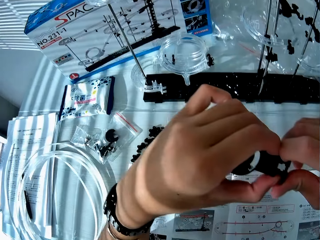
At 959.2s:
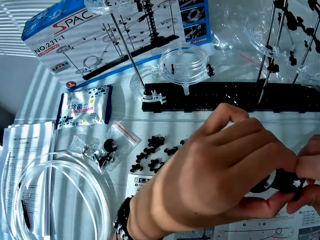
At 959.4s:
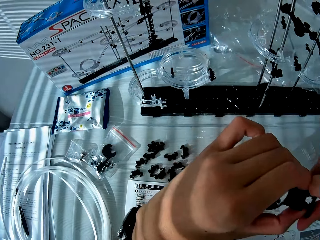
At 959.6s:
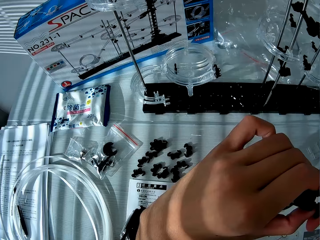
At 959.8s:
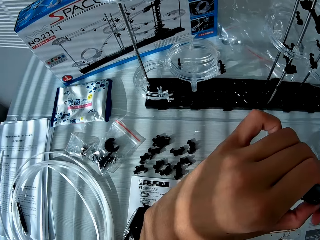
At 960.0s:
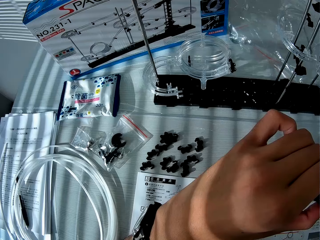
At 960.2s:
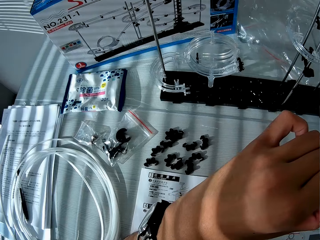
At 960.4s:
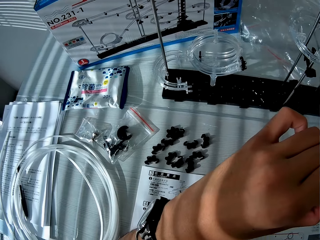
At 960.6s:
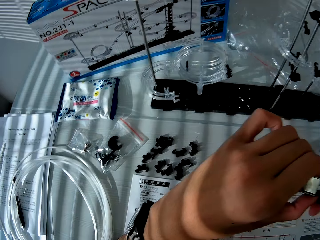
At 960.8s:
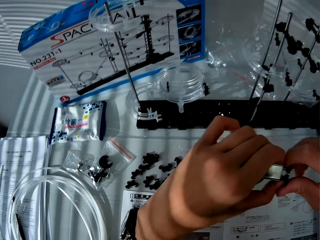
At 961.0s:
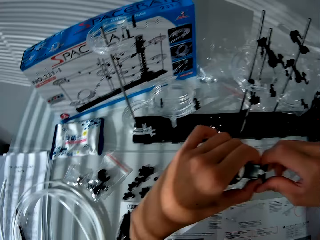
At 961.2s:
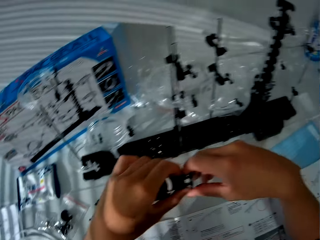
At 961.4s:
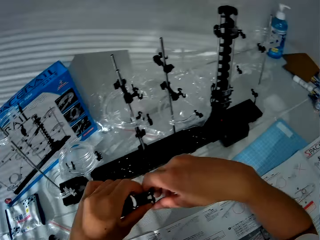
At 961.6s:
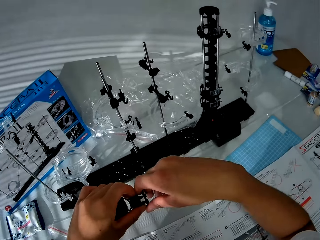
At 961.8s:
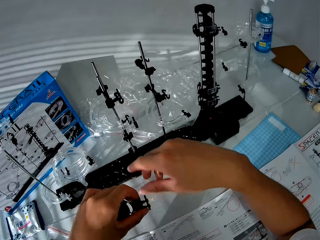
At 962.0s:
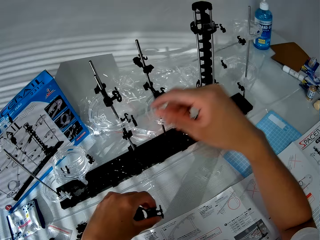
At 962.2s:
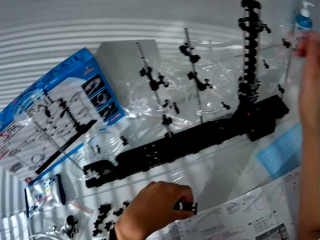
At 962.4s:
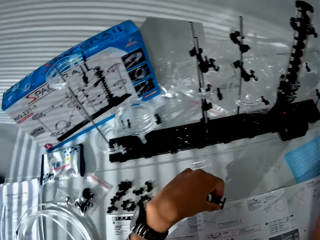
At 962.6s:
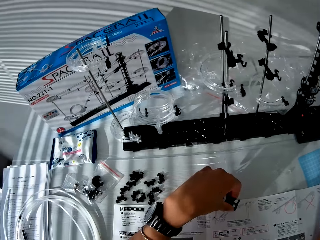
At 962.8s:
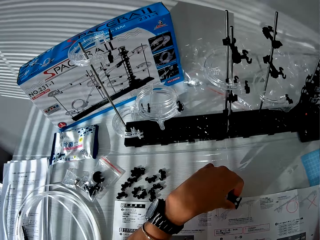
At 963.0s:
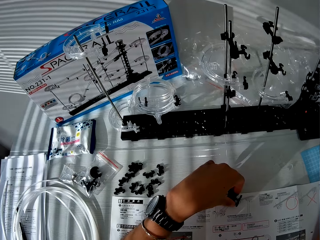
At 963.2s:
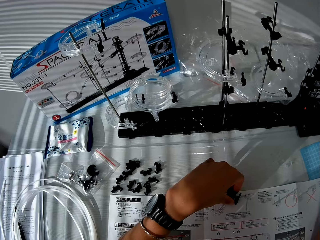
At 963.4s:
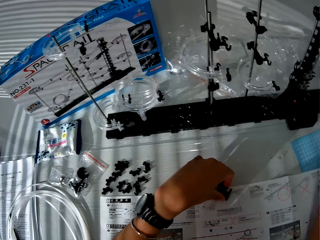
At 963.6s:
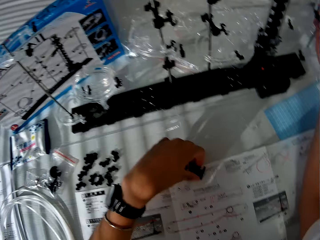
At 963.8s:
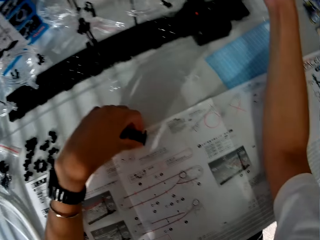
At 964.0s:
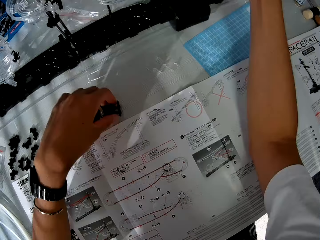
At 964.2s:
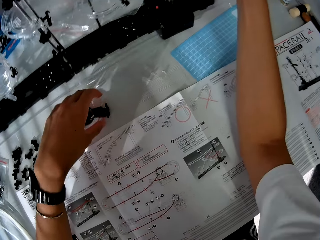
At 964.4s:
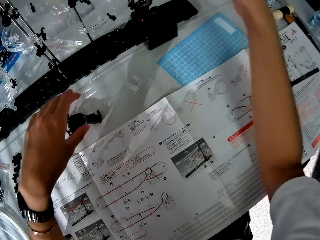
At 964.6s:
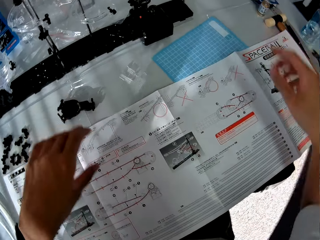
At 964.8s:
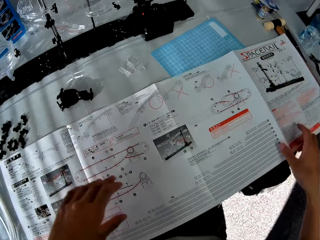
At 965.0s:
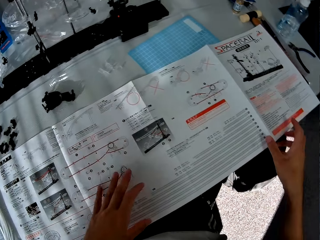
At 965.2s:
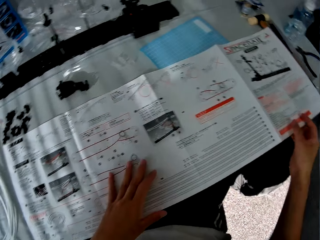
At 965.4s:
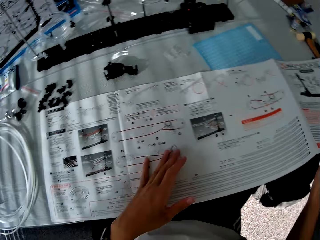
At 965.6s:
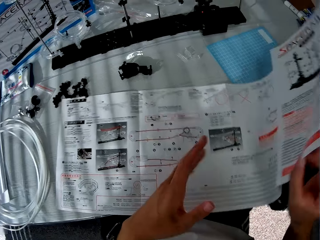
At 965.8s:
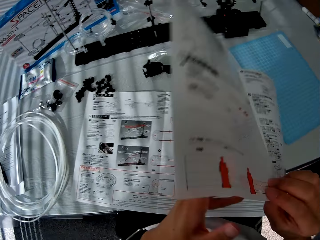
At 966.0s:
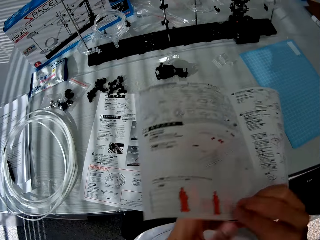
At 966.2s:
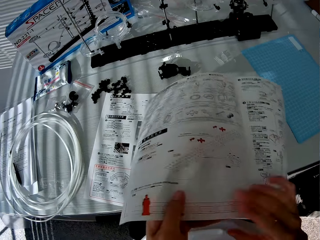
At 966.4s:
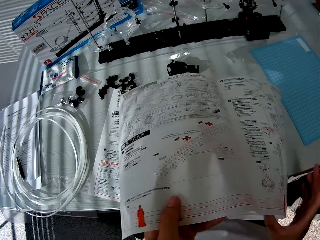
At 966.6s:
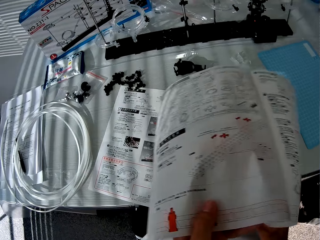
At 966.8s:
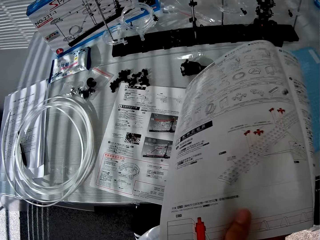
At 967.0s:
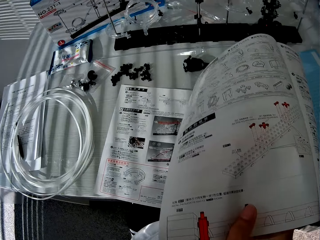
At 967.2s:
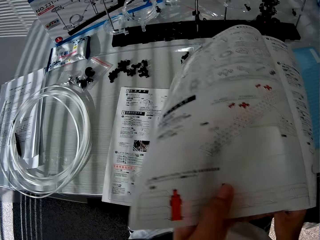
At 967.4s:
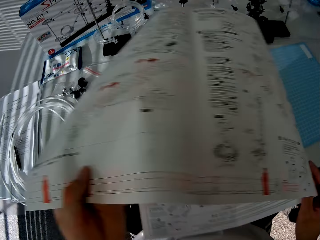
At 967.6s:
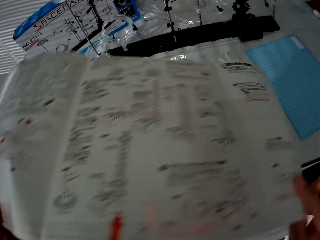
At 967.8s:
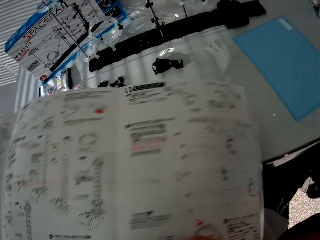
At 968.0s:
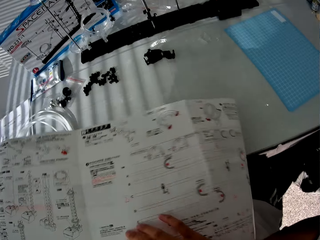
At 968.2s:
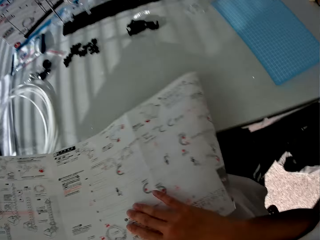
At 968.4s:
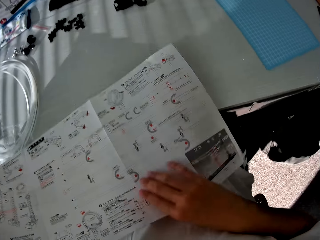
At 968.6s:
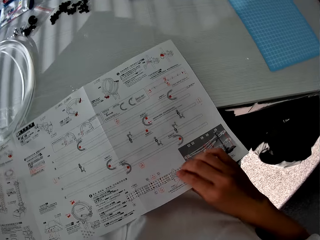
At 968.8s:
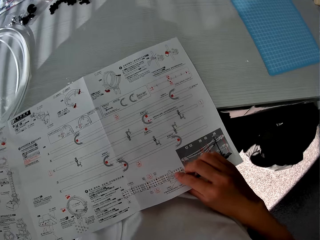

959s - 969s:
The camera wearer puts the fork part on the table. They turn the instruction booklet over.

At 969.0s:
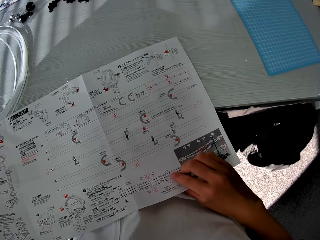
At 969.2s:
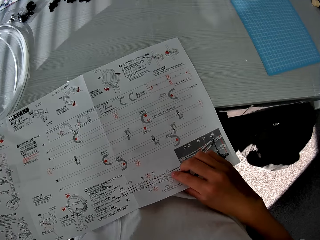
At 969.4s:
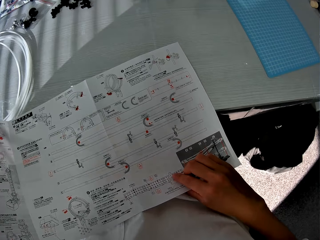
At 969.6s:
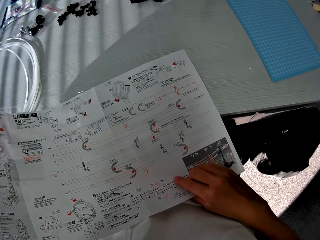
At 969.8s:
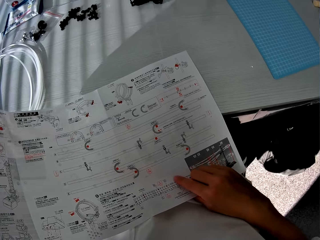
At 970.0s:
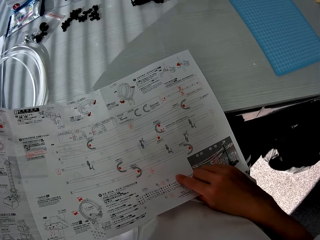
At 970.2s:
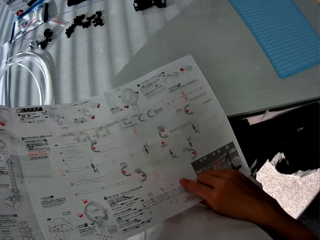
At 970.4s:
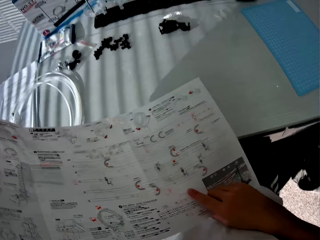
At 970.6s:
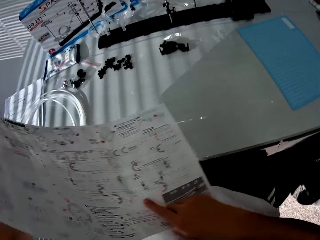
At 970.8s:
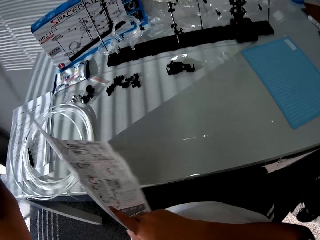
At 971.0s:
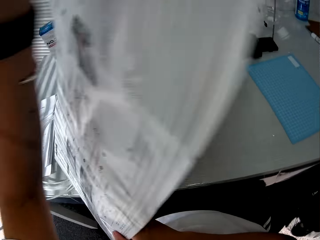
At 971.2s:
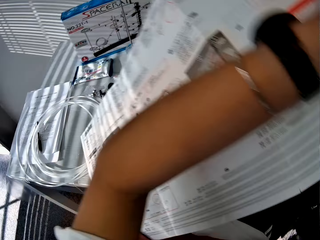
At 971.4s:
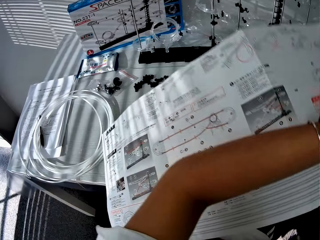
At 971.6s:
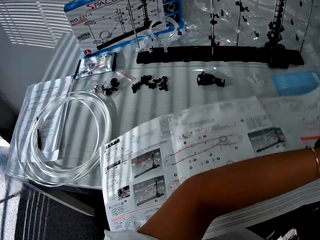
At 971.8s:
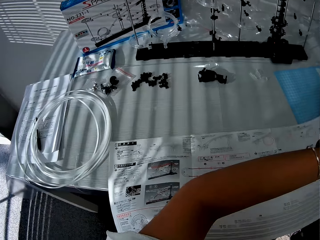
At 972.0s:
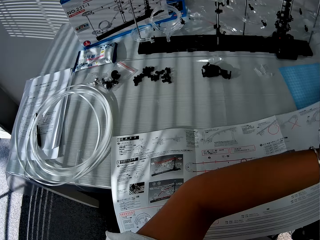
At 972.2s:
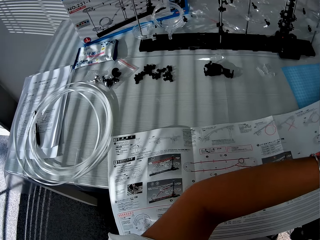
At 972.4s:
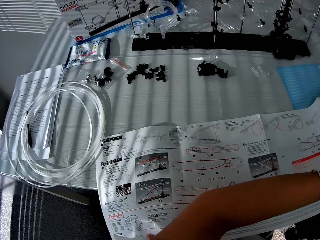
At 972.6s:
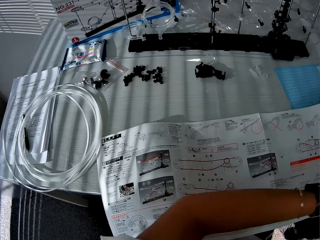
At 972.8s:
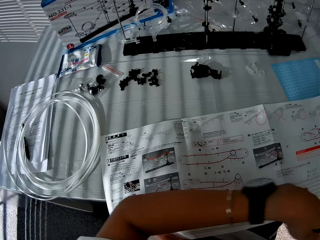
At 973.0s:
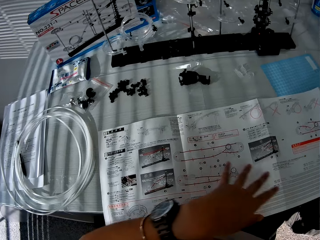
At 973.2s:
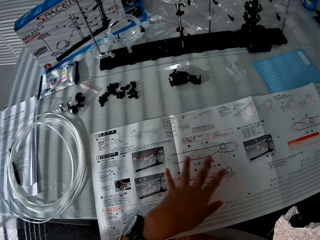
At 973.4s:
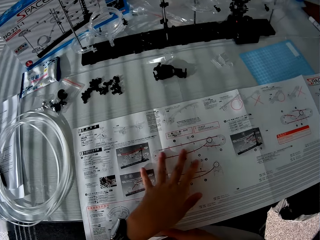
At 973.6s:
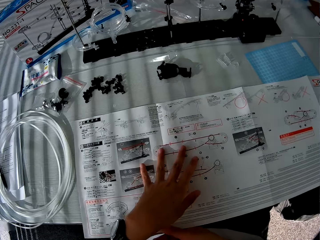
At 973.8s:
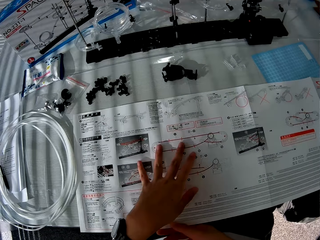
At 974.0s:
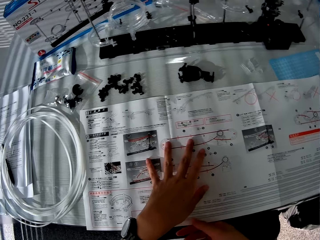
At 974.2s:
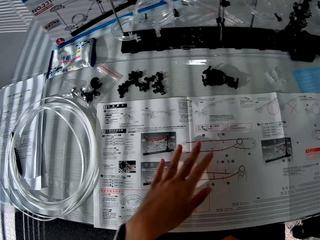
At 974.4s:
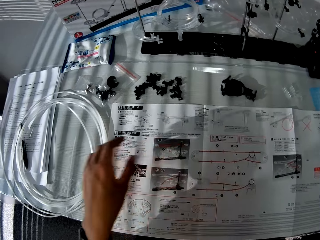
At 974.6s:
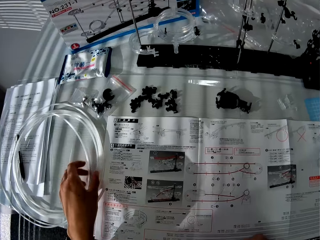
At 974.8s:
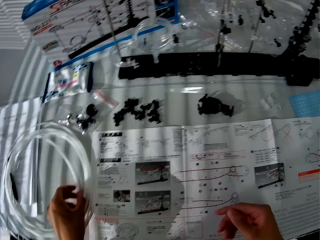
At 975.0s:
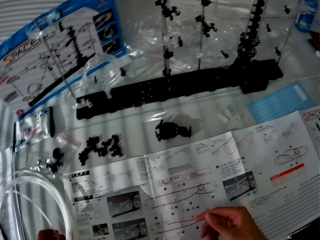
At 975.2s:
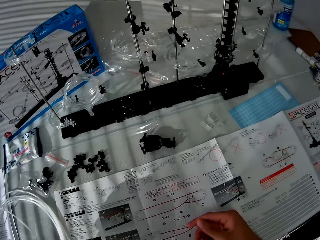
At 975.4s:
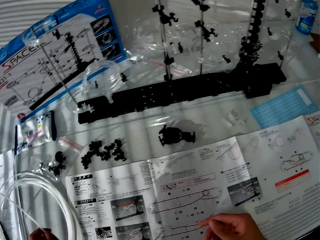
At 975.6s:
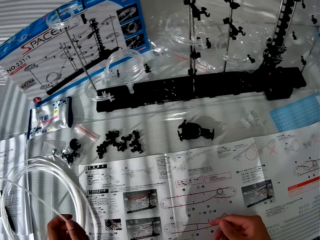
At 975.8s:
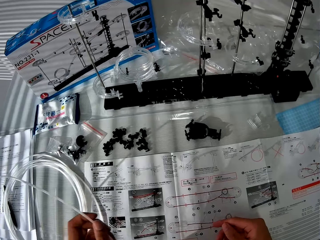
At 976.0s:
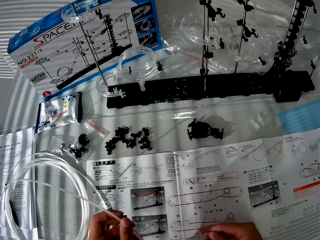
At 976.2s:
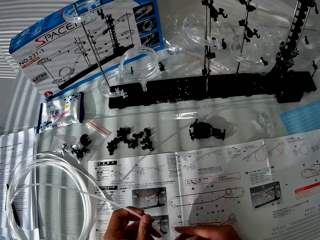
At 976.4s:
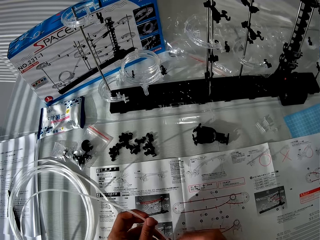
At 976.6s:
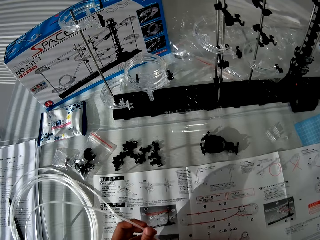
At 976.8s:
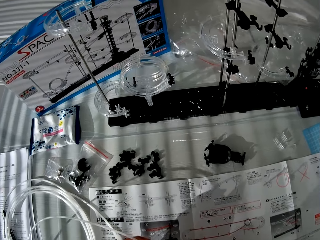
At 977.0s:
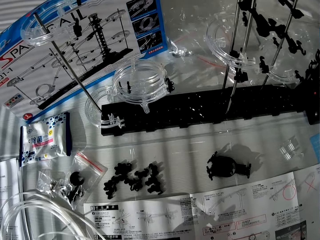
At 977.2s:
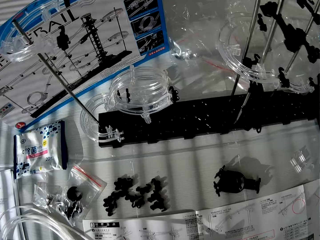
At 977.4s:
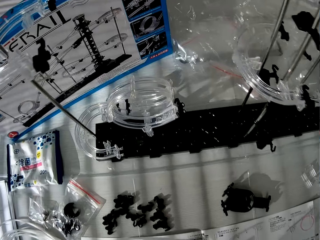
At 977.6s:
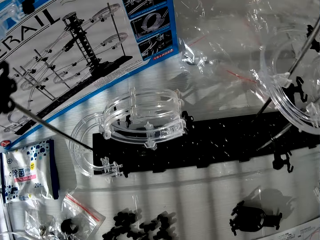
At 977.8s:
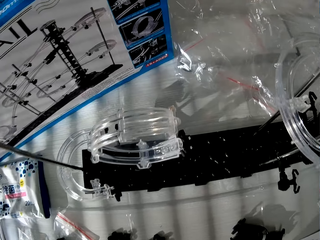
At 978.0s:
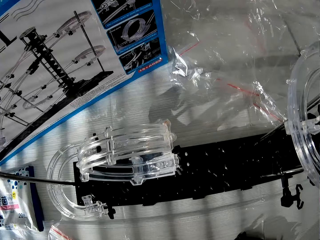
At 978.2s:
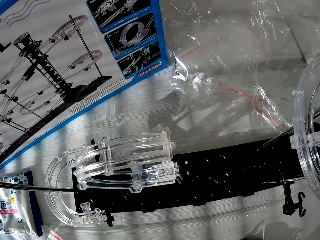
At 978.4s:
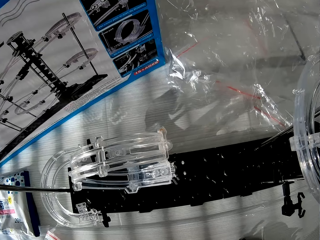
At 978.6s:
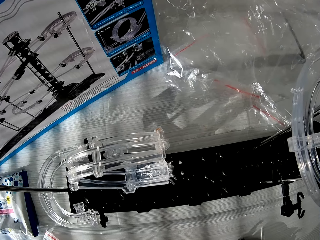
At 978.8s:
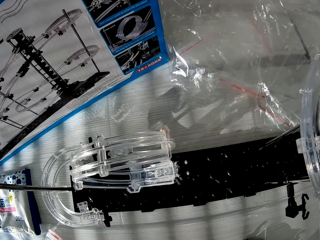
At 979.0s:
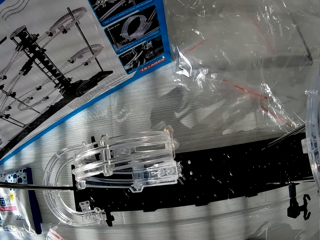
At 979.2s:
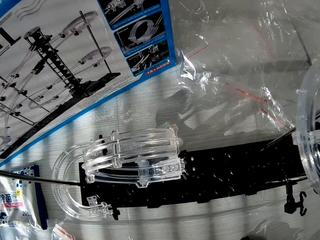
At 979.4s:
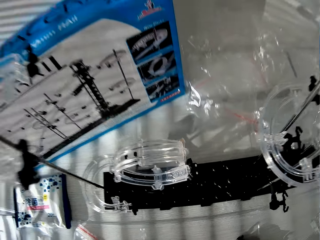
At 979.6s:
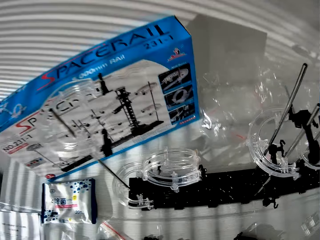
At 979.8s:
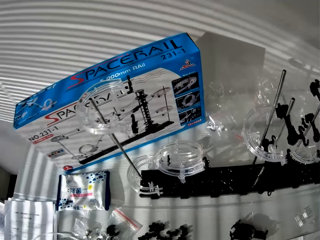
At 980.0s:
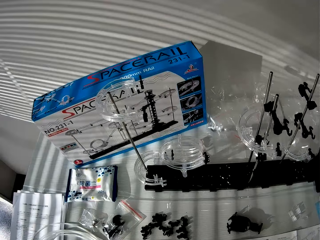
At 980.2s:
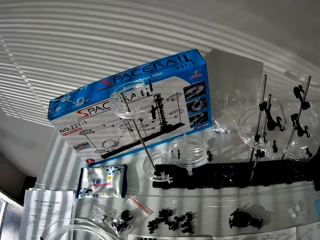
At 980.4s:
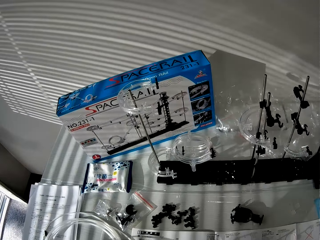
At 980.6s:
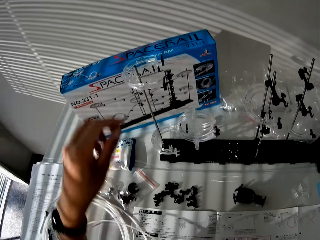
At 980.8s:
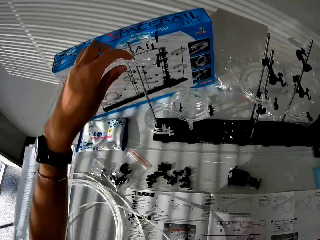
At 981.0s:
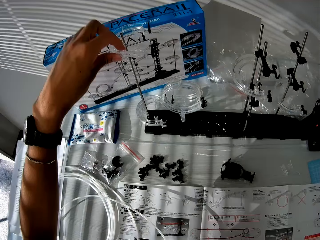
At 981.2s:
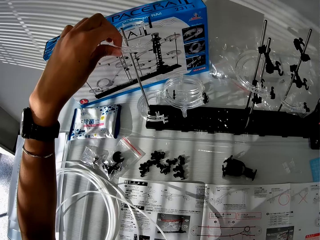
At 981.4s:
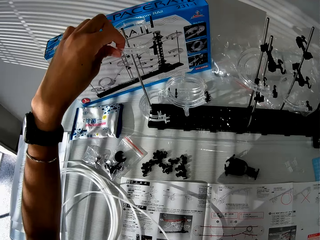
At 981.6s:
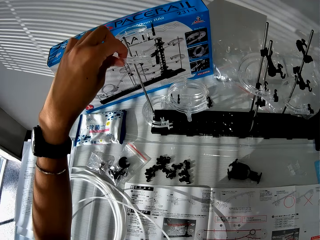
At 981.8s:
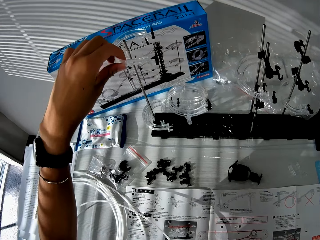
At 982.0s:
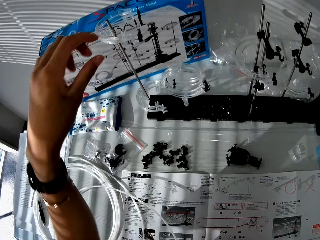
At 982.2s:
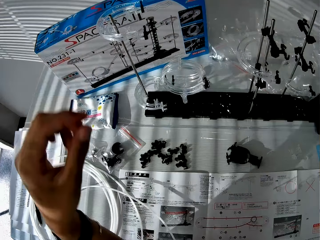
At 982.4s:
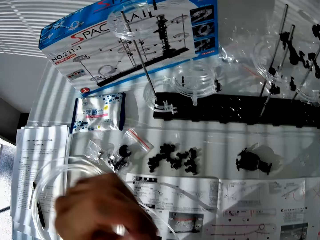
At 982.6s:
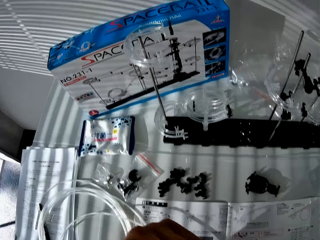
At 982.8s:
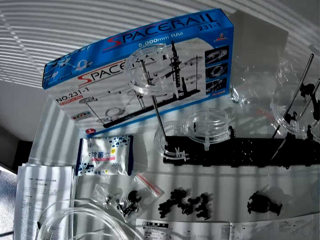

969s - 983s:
The camera wearer looks at the instruction booklet. They turn the instruction booklet over and look at the instruction booklet. They pick up the standard rail from the table. They look at the space rail. They hold the corner part.
